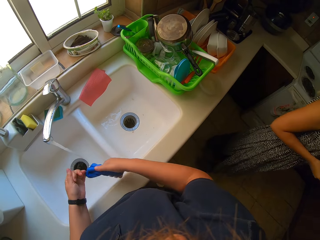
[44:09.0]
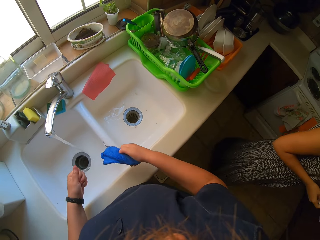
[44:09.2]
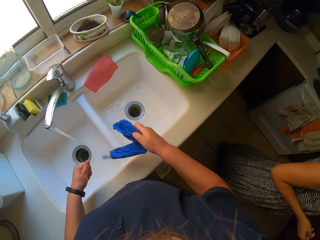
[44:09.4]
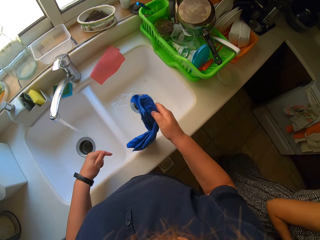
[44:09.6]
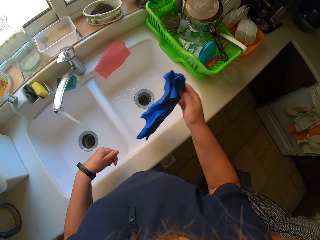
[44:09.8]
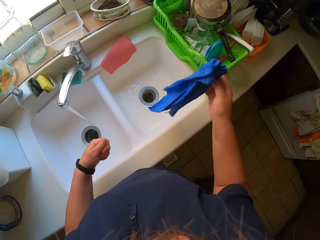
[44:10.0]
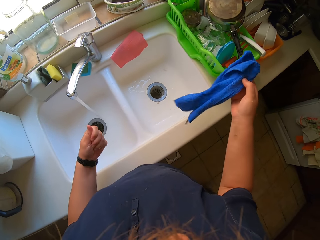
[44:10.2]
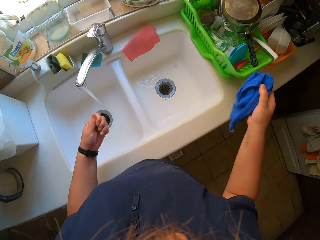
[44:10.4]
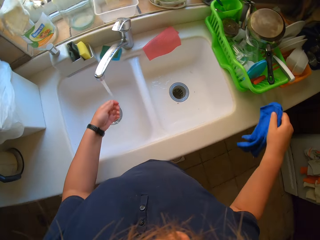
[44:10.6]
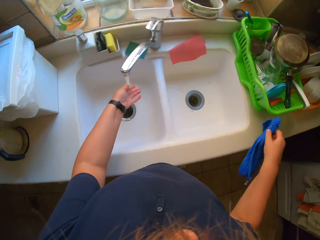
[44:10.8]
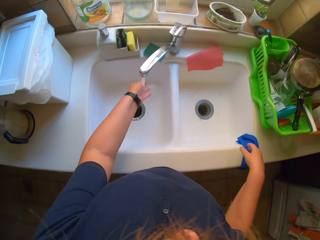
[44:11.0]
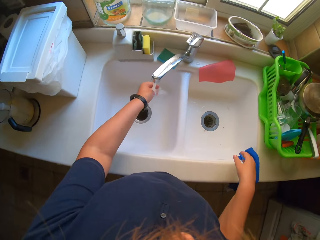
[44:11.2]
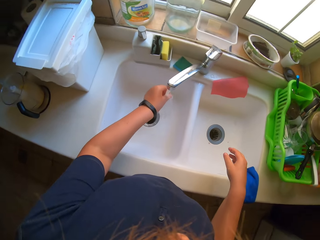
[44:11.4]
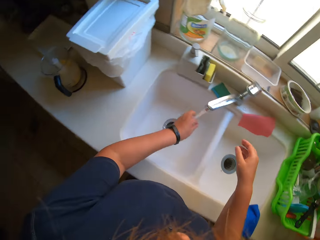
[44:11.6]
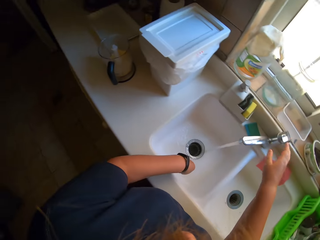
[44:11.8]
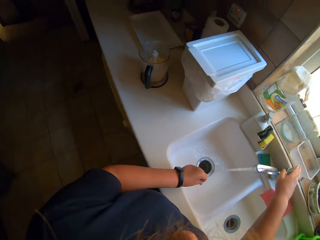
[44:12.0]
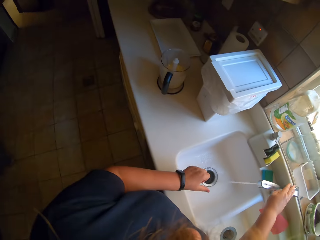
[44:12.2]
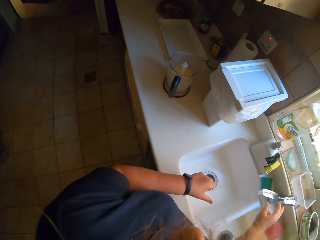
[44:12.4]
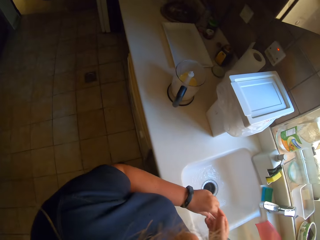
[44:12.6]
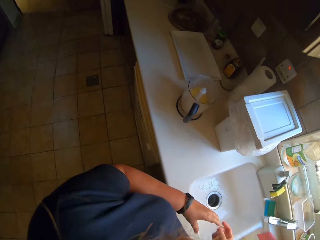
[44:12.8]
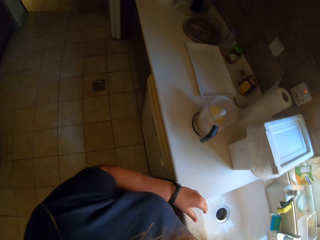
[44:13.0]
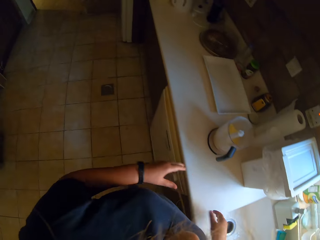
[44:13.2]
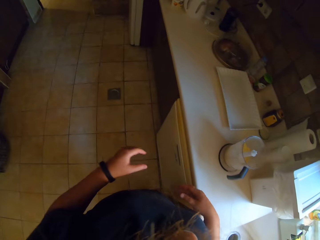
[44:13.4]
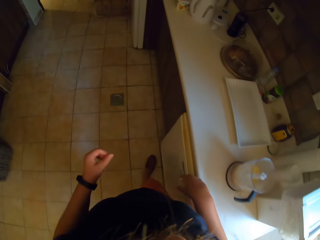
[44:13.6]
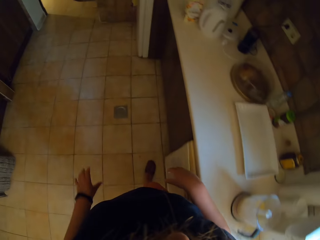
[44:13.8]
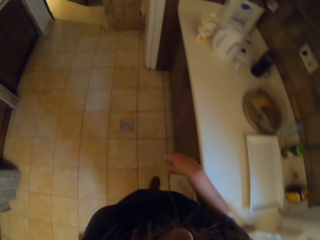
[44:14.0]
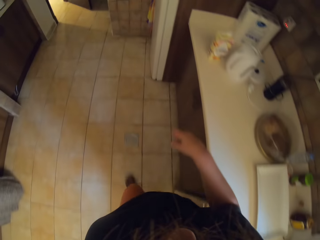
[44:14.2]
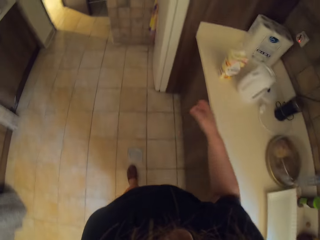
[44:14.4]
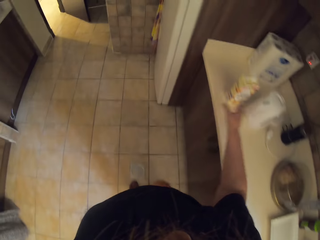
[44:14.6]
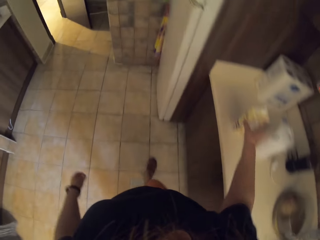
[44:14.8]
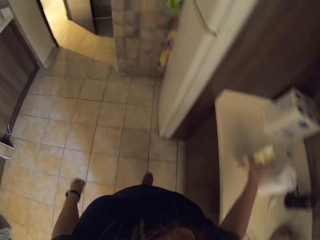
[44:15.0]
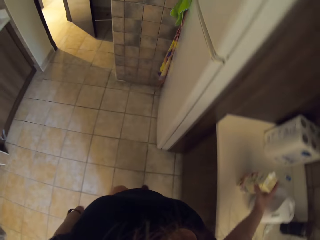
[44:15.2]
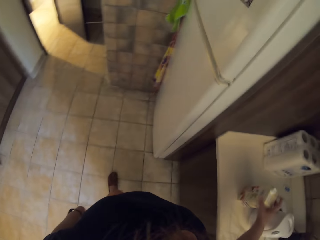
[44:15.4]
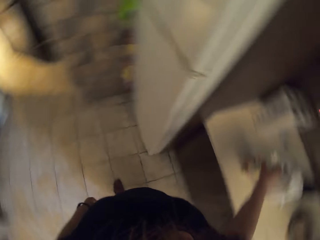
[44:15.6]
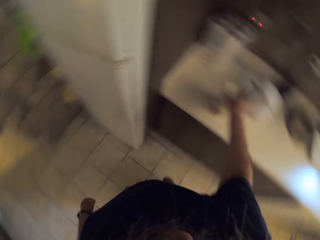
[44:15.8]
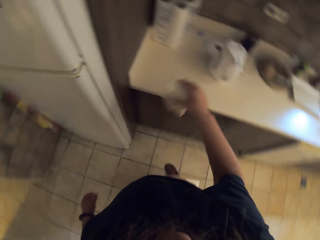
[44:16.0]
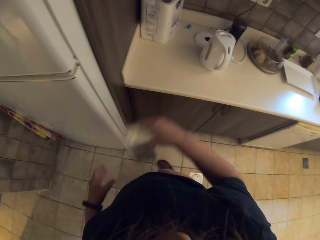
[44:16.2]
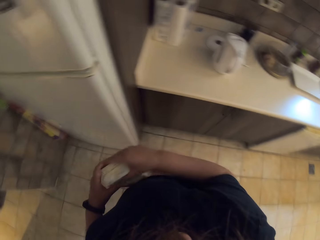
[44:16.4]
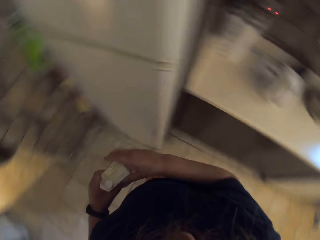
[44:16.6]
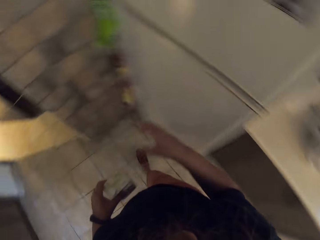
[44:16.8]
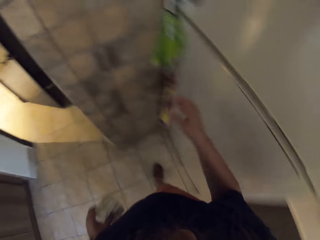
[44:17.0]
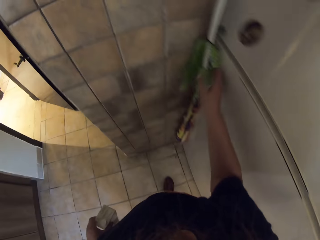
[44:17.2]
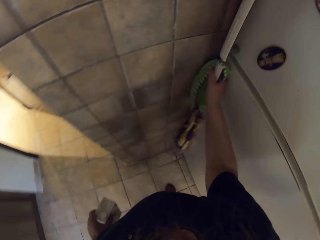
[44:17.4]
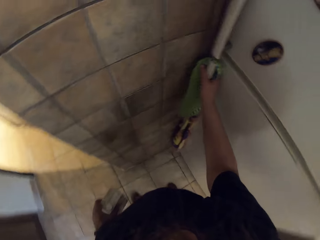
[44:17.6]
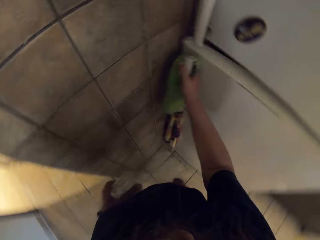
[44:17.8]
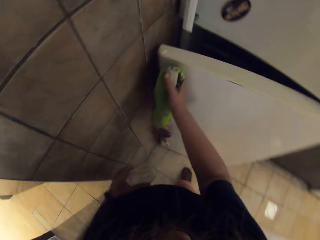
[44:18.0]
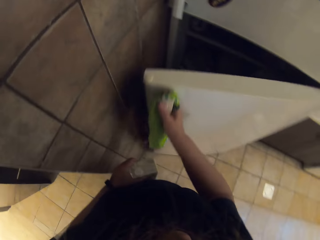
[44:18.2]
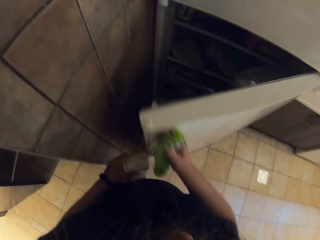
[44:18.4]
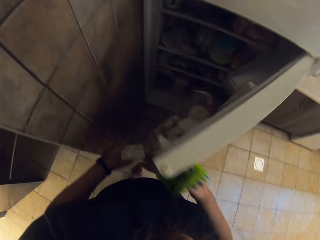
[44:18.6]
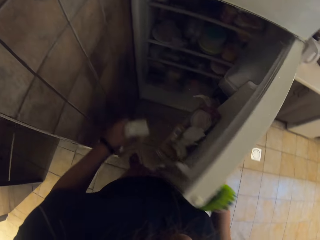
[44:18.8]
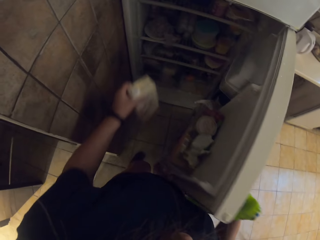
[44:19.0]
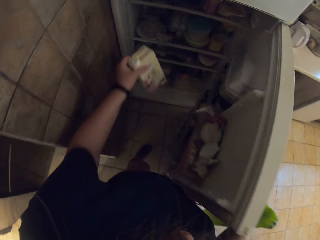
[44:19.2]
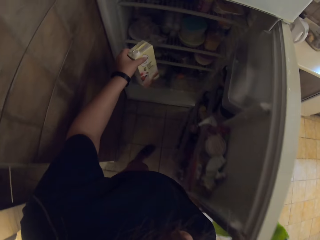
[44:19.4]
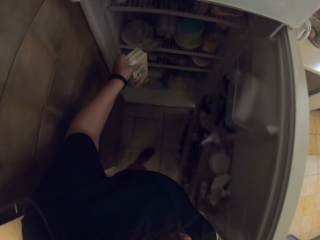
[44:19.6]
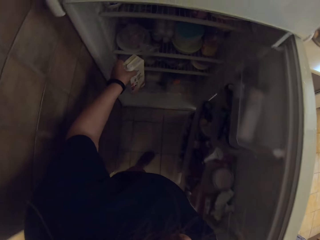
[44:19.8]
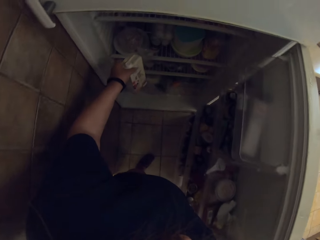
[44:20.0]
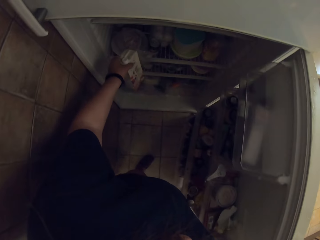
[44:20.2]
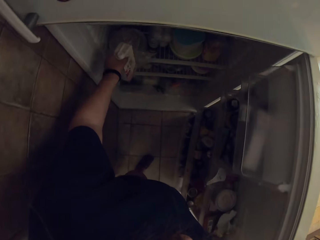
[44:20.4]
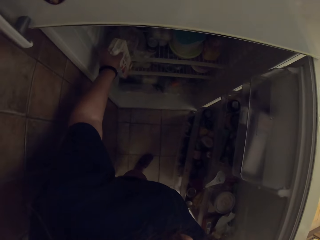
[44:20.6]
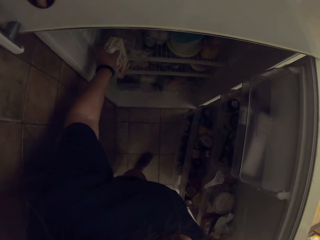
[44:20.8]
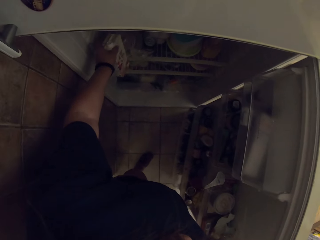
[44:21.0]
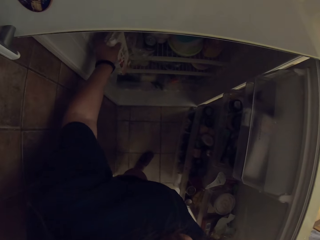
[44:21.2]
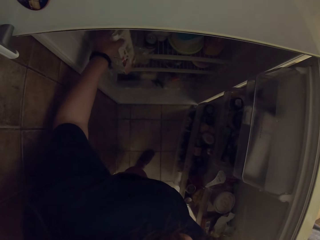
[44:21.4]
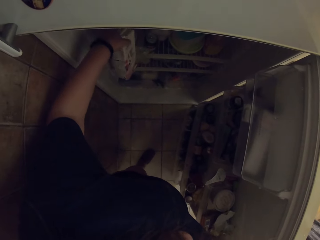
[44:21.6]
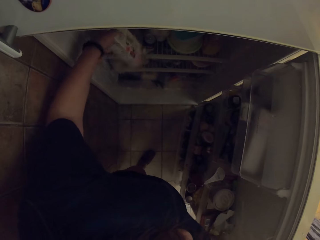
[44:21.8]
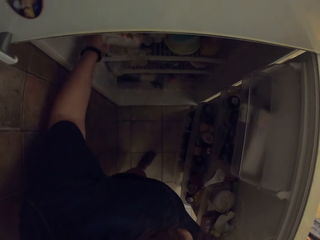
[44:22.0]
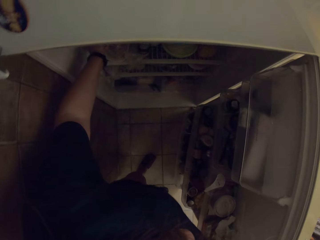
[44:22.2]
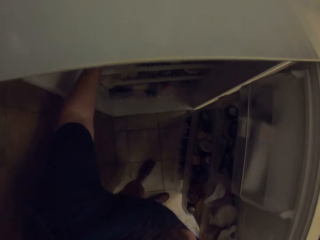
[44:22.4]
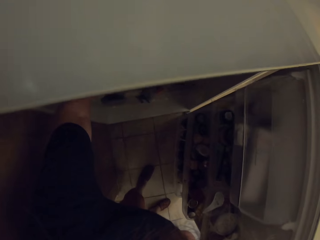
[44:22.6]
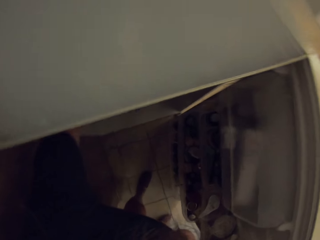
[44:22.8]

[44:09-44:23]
The woman walks away. The camera wearer puts the towel on the table. They close the tap, walk around, and pick up almond juice. They open the fridge and put the almond juice in the fridge.

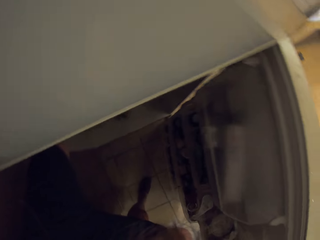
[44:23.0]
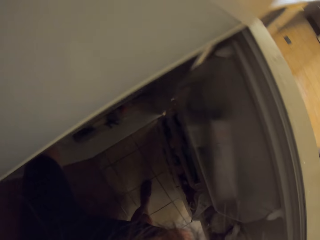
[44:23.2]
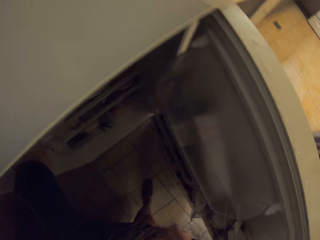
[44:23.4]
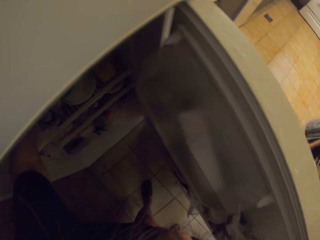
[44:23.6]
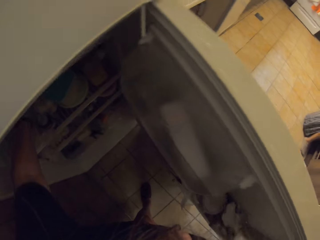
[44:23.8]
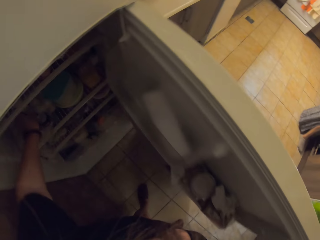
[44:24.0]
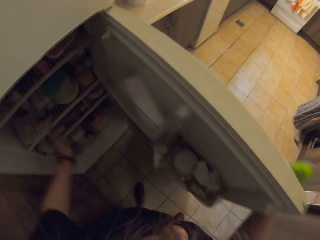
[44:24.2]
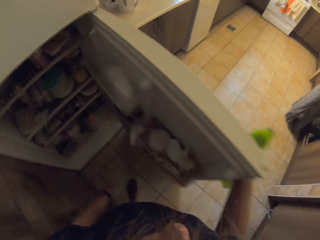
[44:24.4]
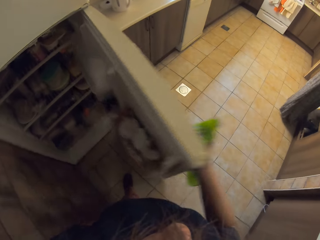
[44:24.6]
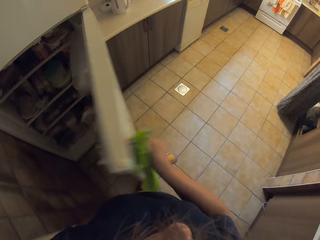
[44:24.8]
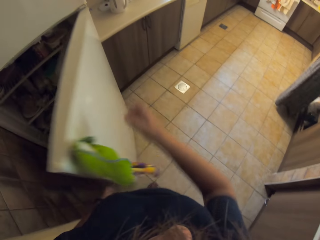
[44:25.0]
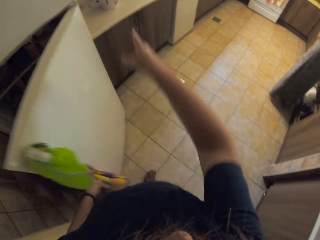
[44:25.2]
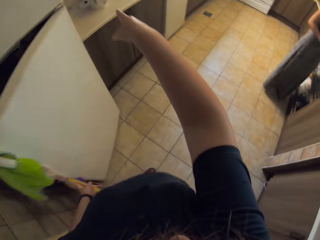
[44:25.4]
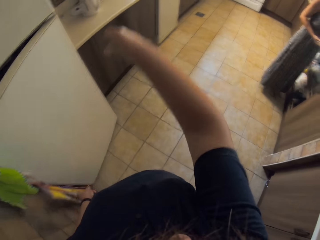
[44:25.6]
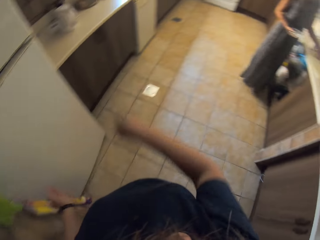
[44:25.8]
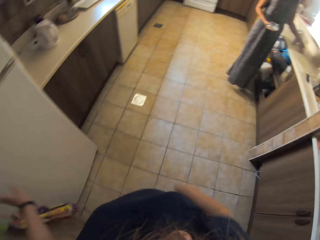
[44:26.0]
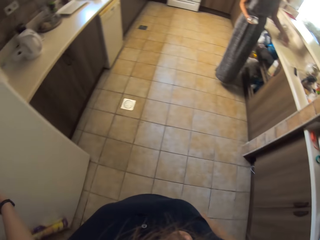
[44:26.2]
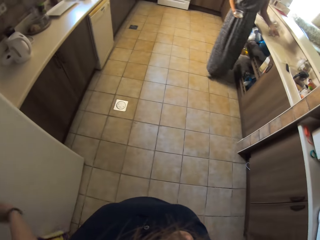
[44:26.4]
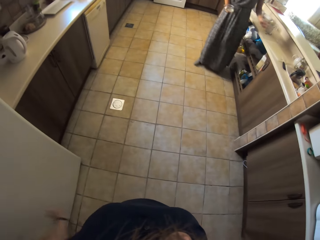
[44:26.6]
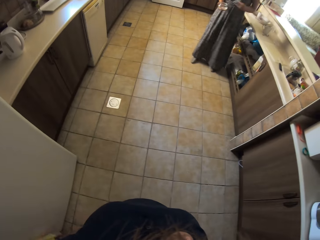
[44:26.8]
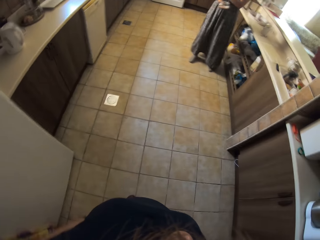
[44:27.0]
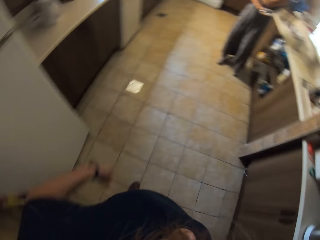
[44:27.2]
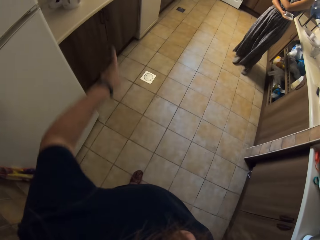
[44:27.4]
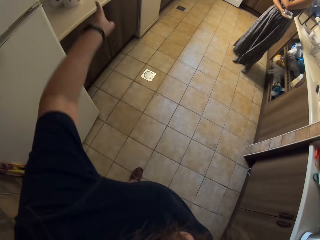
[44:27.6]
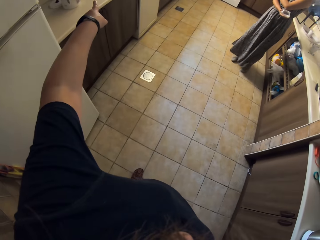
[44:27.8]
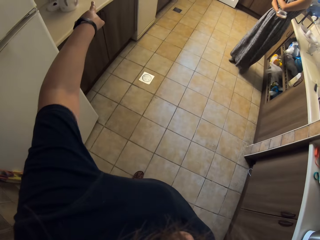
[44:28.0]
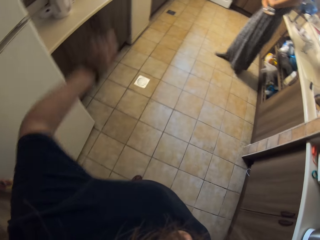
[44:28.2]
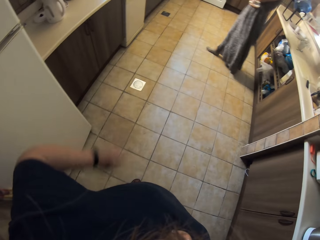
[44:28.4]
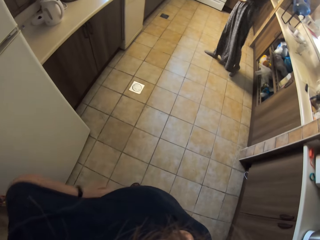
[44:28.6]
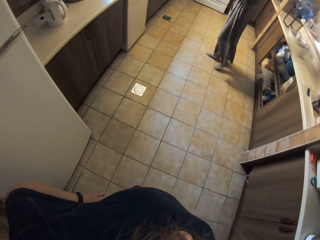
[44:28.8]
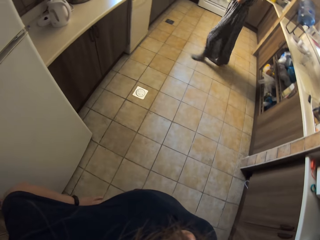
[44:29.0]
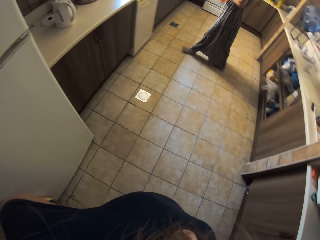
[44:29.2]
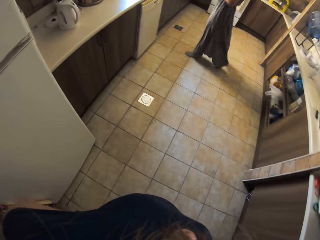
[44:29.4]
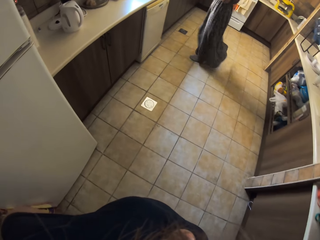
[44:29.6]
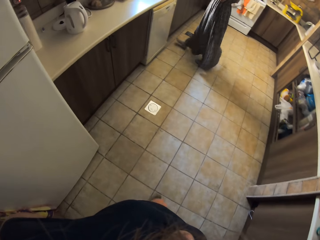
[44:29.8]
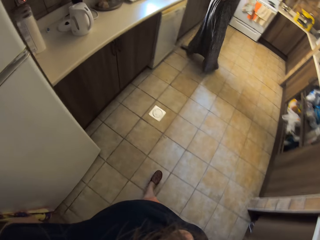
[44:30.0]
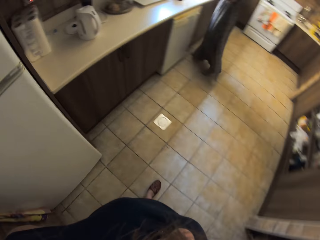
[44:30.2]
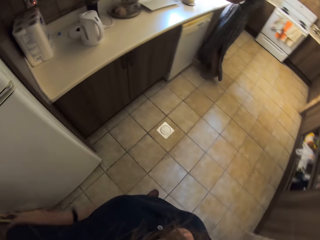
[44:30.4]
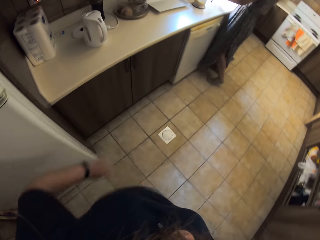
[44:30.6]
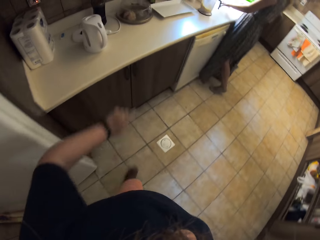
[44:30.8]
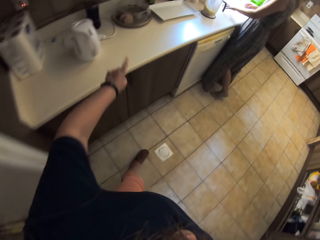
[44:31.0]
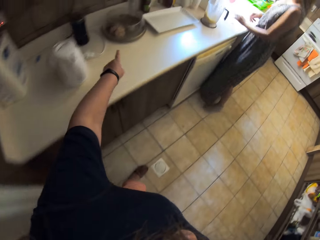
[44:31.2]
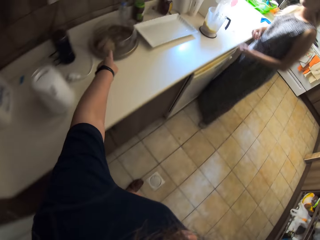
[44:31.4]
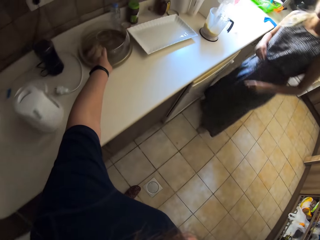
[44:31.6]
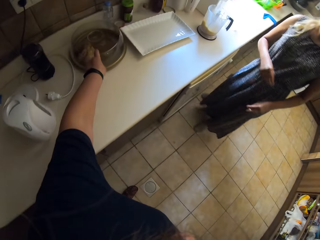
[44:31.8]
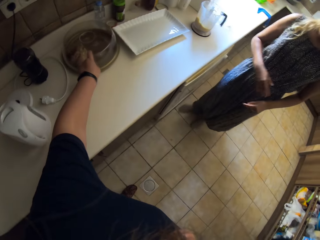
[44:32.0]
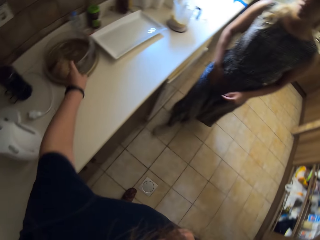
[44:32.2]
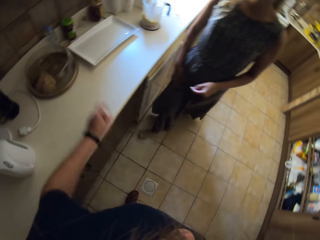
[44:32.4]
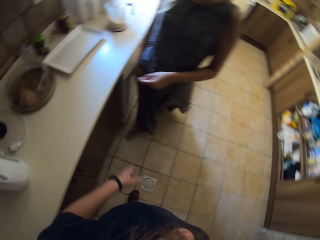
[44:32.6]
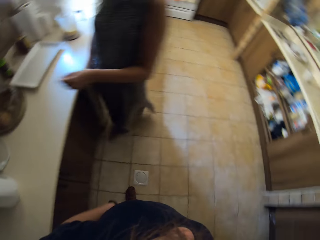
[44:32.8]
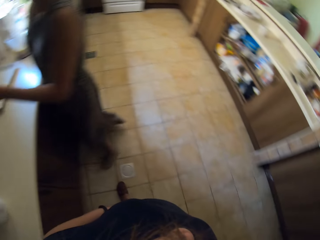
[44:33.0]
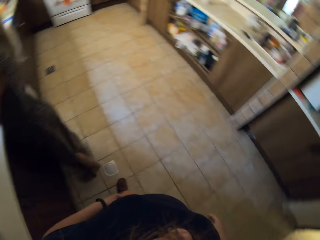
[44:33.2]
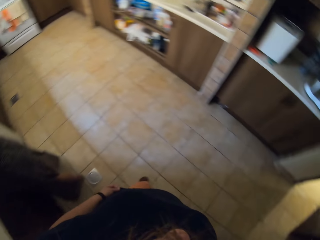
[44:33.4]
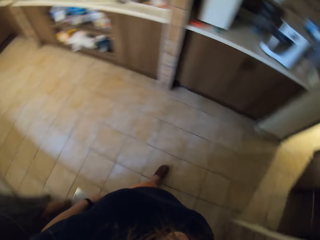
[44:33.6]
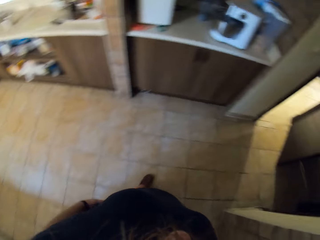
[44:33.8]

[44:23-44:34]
The camera wearer closes the fridge. They talk to a person. They point at a plate top.
